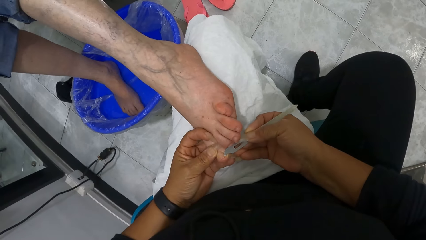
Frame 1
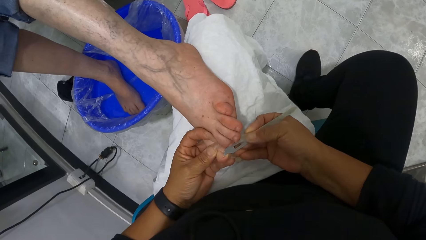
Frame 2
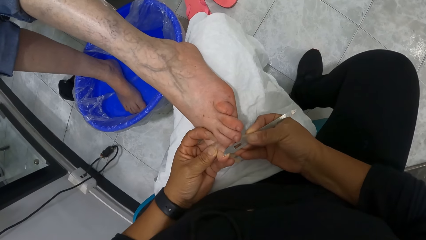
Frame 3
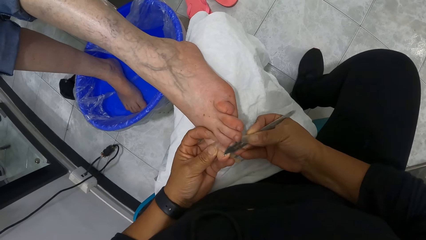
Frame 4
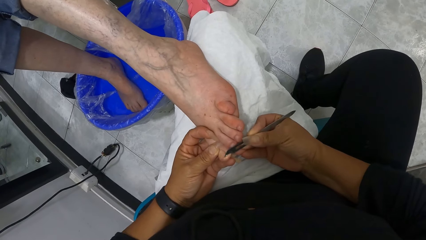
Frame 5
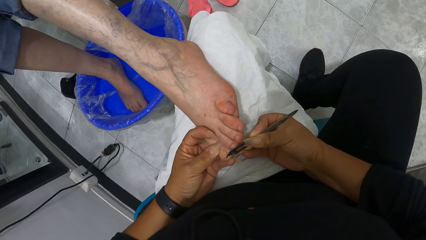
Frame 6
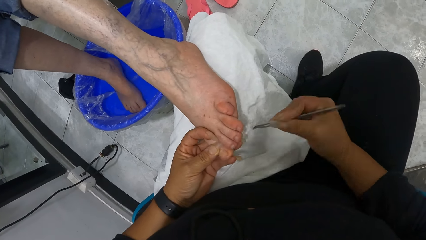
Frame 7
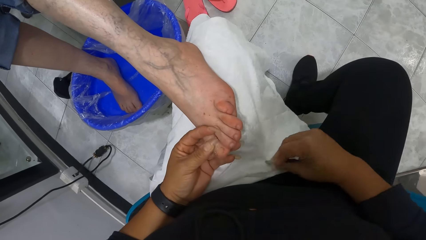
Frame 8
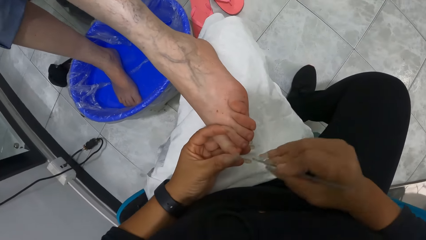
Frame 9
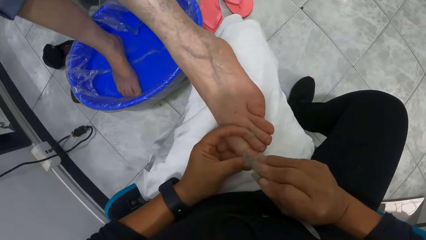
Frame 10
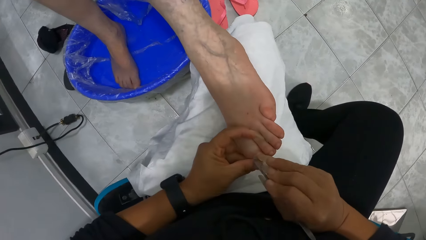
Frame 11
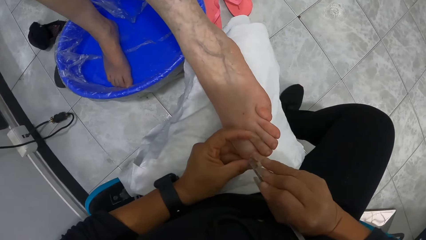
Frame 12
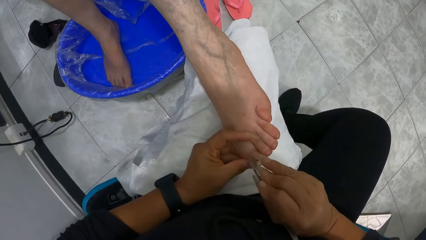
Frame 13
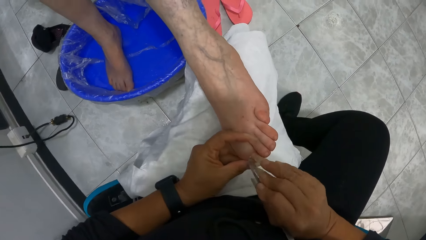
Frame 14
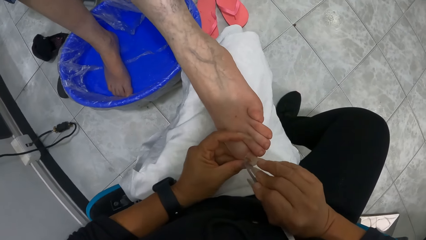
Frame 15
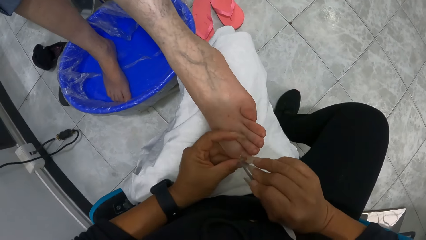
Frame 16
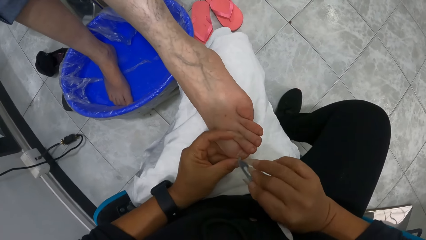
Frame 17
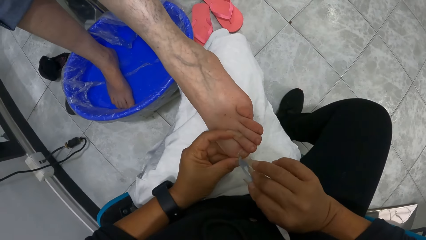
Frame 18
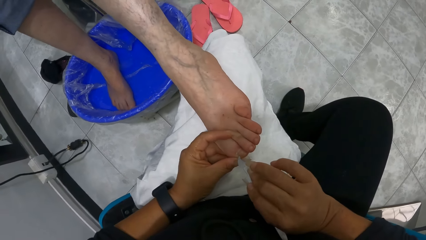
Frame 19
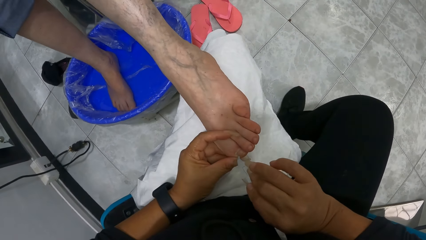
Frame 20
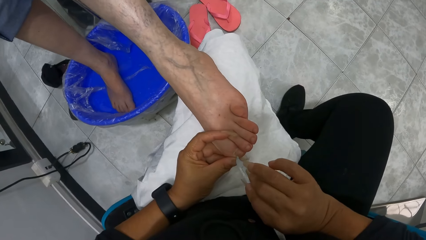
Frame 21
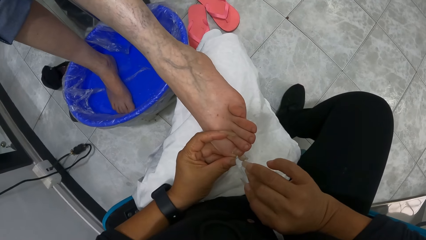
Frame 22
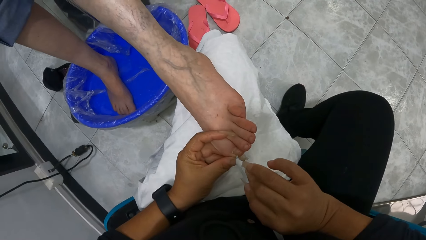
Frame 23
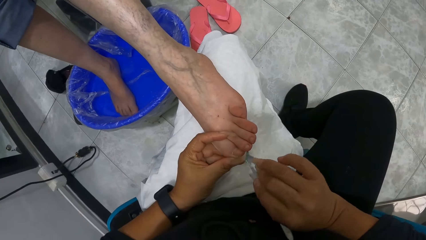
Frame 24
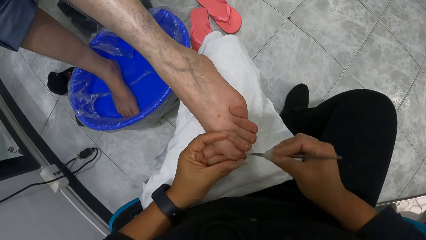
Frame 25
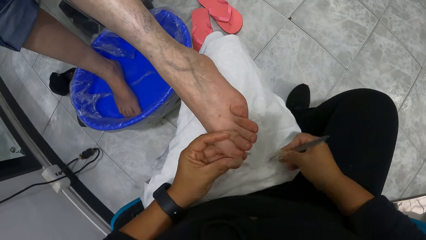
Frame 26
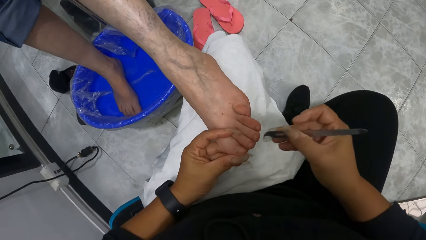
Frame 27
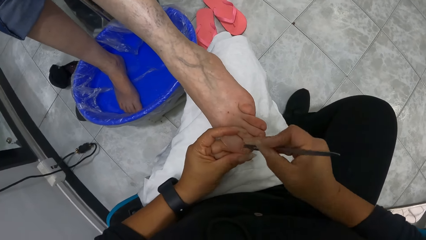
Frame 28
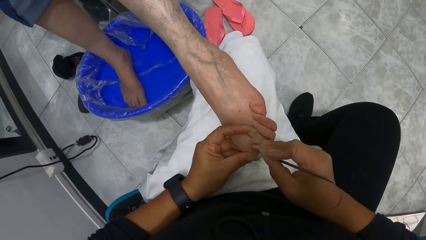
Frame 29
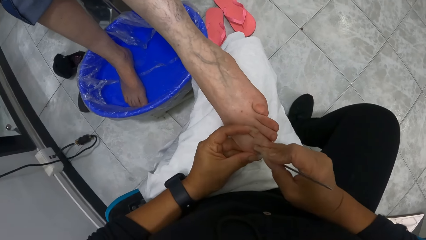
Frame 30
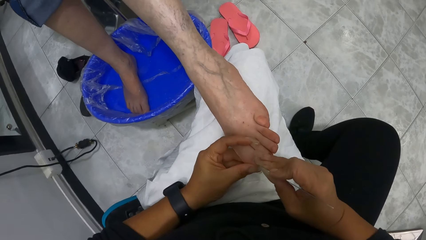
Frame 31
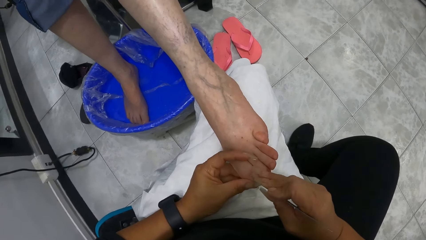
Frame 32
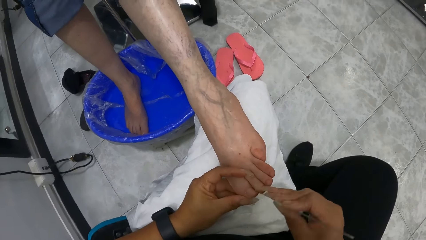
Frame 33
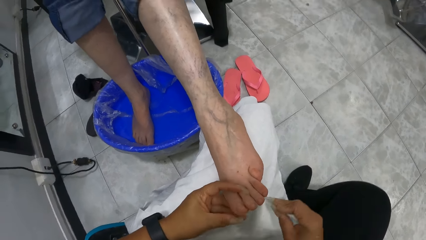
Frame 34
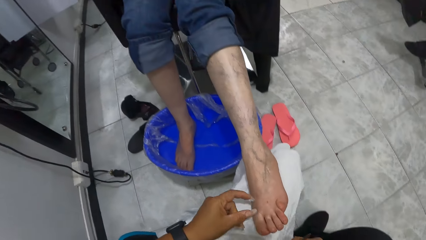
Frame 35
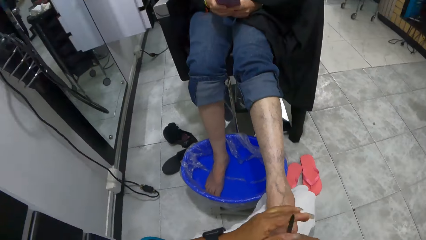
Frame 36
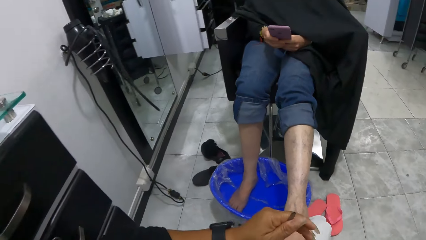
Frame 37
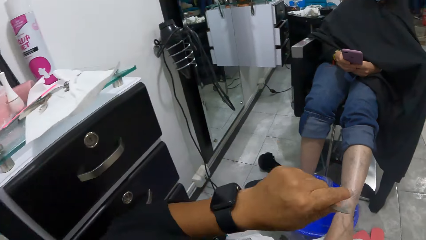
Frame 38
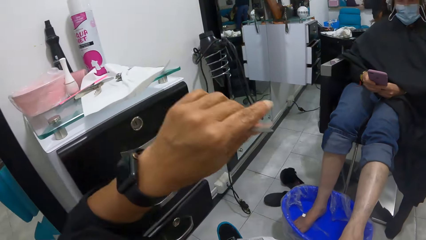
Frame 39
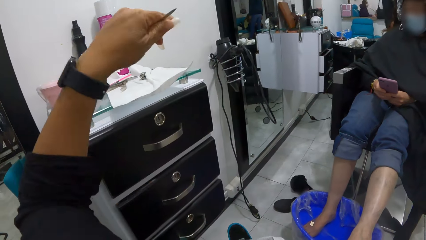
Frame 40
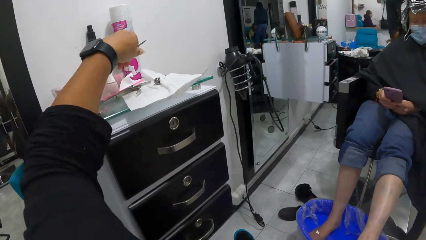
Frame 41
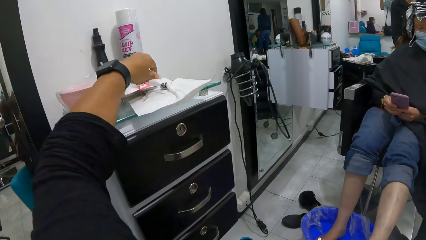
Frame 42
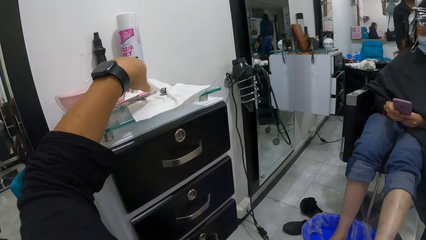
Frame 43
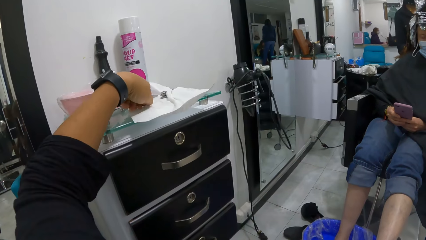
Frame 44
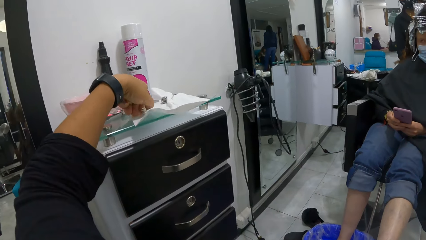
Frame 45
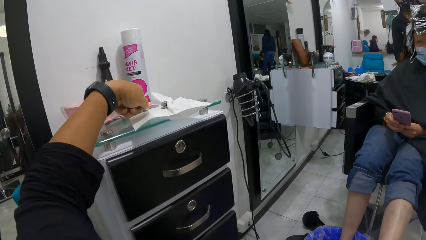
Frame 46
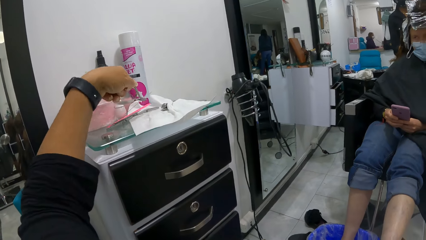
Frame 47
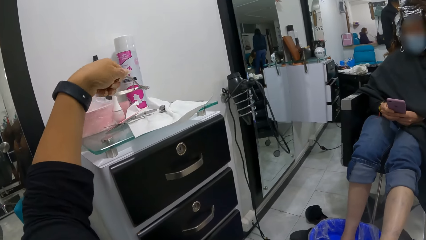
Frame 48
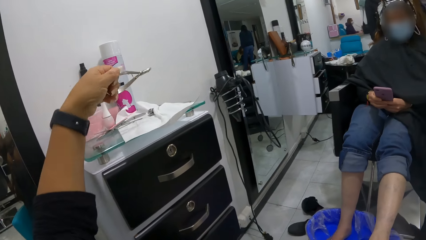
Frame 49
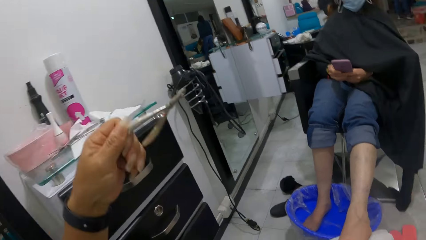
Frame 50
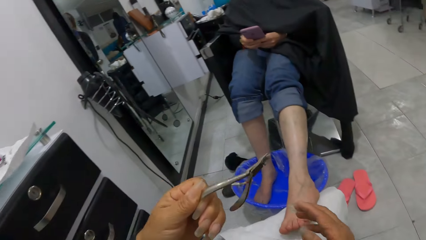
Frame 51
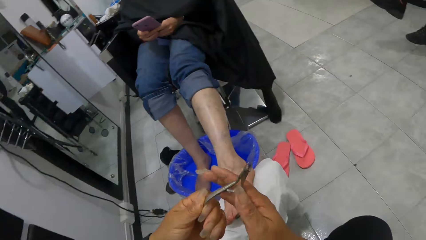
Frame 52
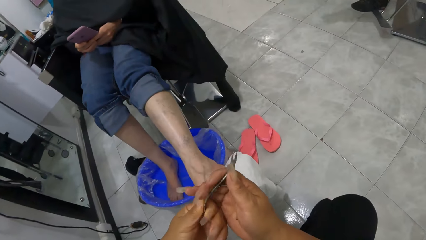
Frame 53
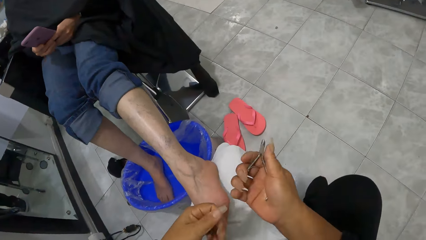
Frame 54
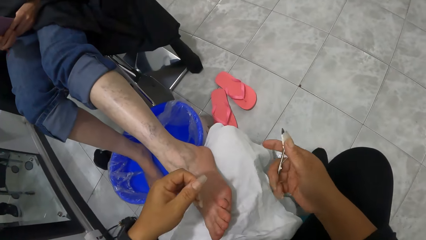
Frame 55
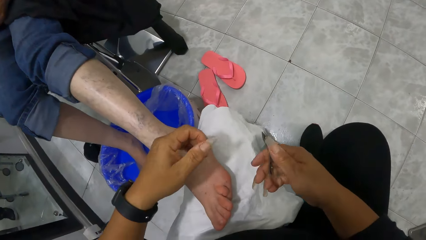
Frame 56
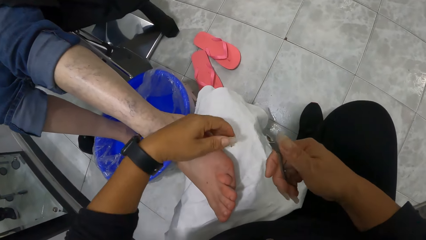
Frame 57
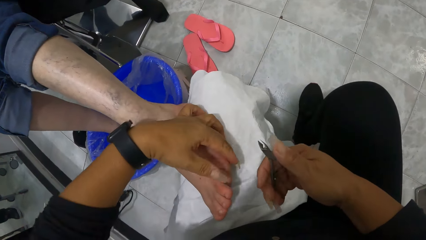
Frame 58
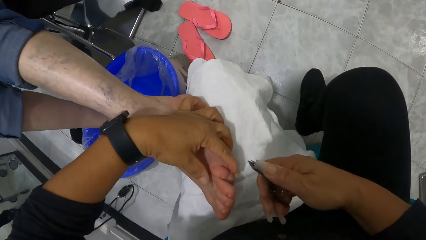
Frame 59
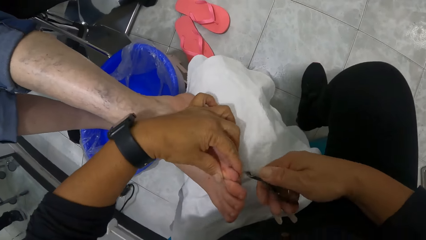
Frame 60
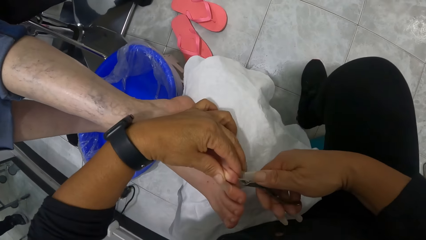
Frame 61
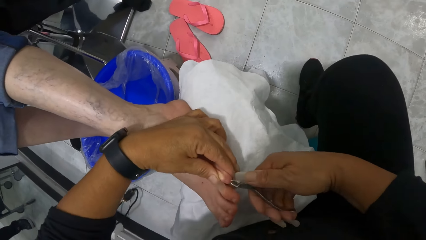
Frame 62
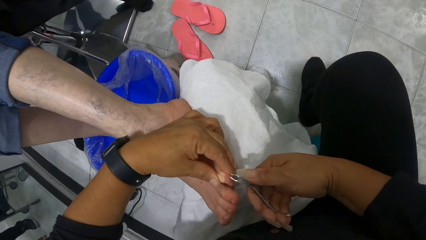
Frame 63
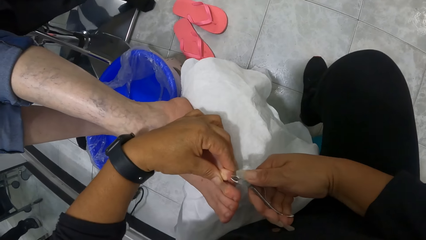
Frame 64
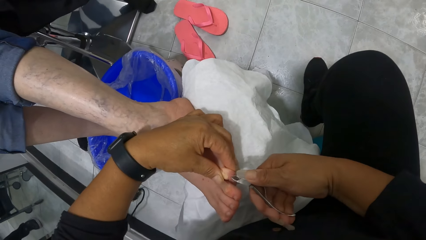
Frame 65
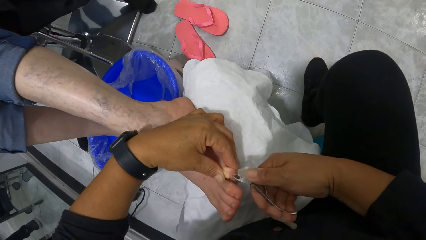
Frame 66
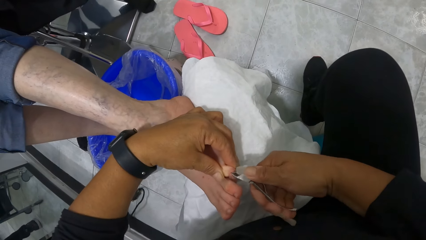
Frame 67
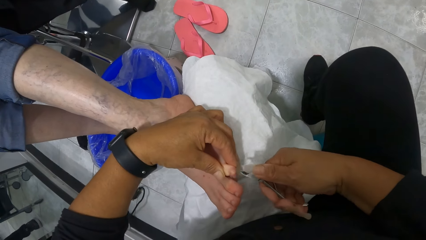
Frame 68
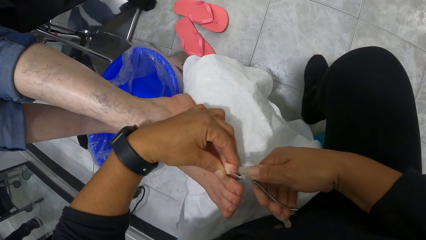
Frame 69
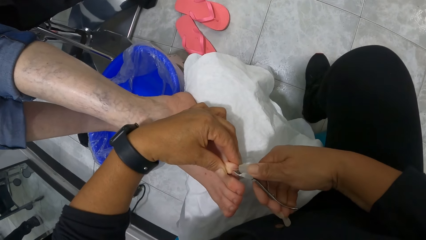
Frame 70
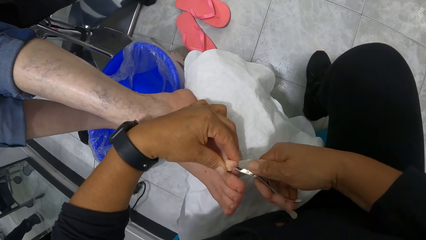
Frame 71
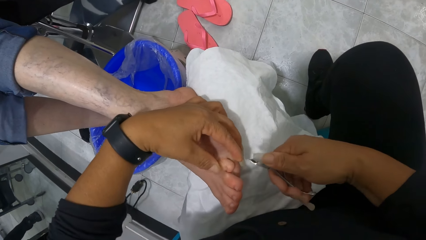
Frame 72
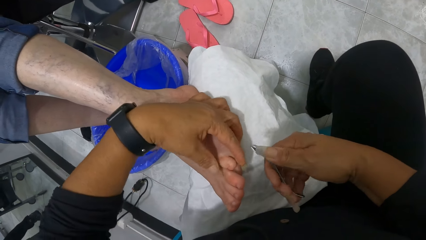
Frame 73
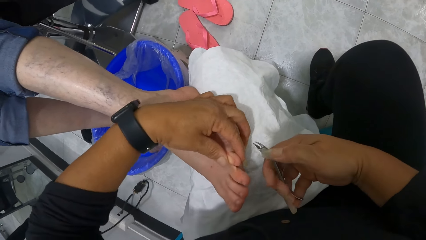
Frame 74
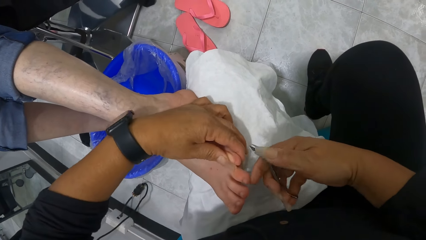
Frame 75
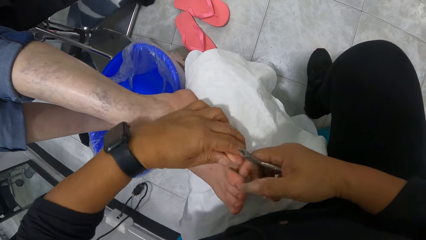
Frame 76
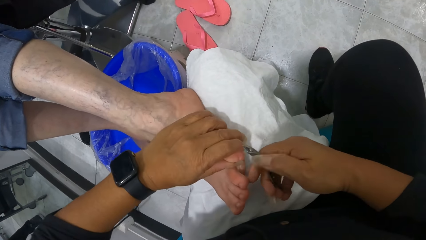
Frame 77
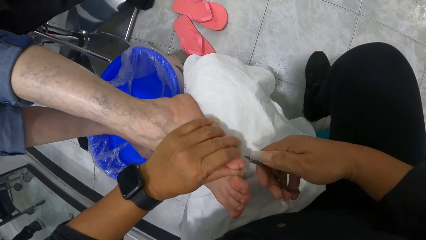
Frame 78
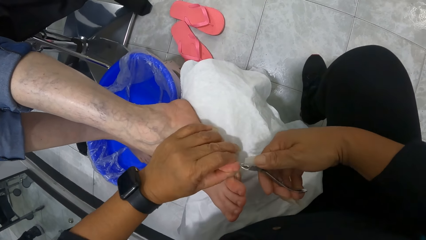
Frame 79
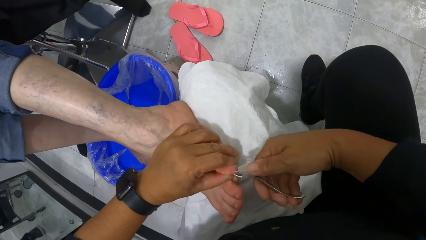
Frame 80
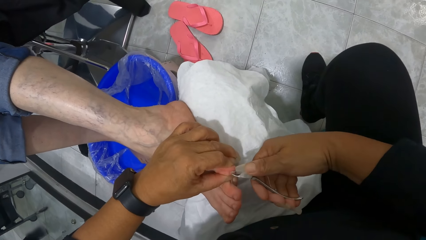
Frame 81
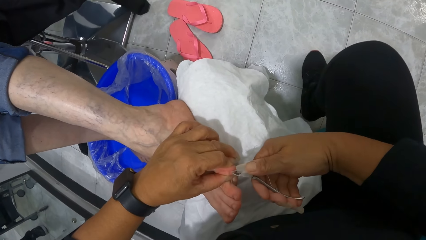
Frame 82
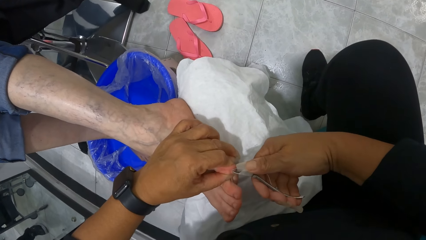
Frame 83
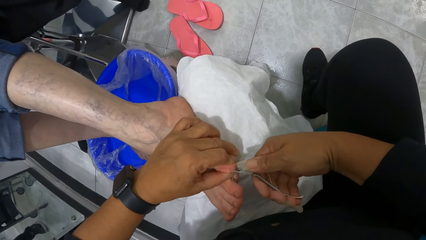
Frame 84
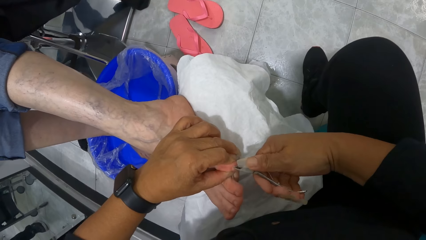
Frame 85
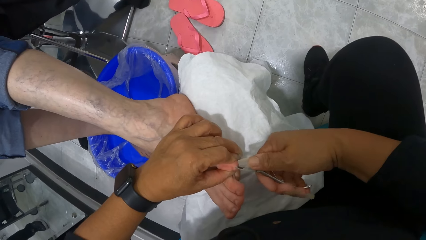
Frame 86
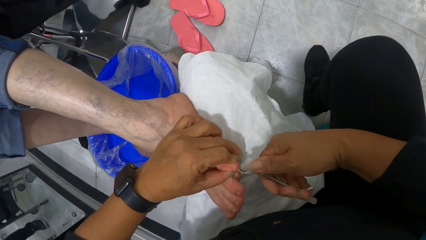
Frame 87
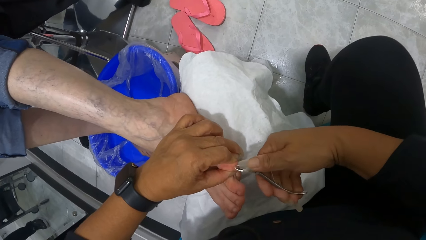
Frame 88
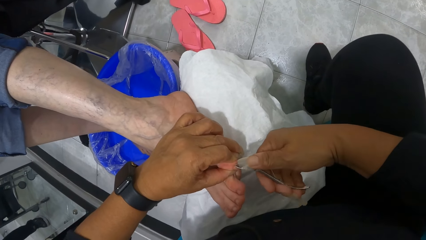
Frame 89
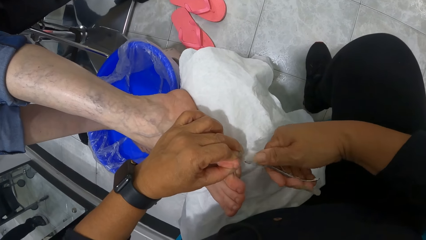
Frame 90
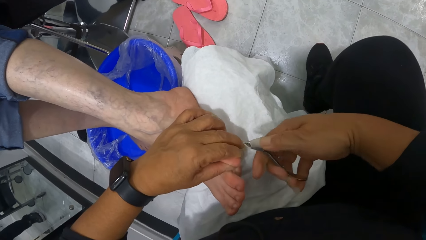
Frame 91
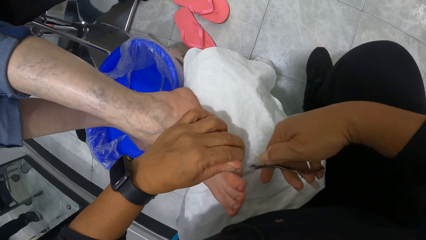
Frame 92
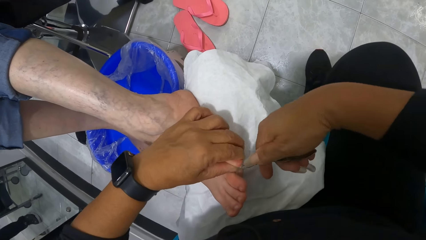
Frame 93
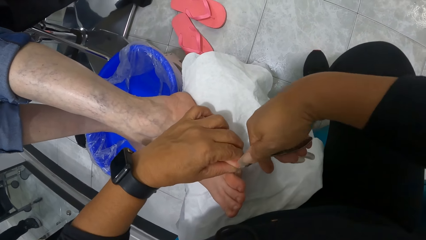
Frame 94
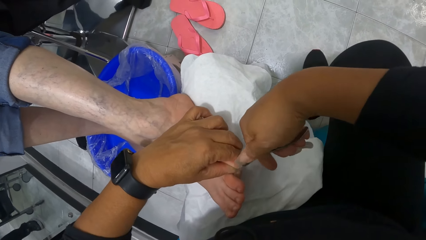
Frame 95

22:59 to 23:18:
The camera wearer wipes the cuticle stick on the towel with her right hand. She works on the toe with the cuticle stick with her right hand. She removes dirt from the nail. She wipes the cuticle stick on the towel with her right hand. She works on the toe with the cuticle stick with her right hand. She removes dirt from the nail. She wipes the cuticle stick on the towel with her right hand. She transfers the cuticle stick from her right hand to her left hand. The woman operates a phone with both hands. The camera wearer drops the cuticle stick on a cabinet with her left hand. She picks up a cuticle nipper or nail scissors from the cabinet with her left hand. She transfers the cuticle nipper from her left hand to her right hand. She places the nail scissors on the left hand. She holds a leg. She holds a toe on the left foot of the woman with her left hand. She nips the toe with the cuticle nipper with her right hand.
